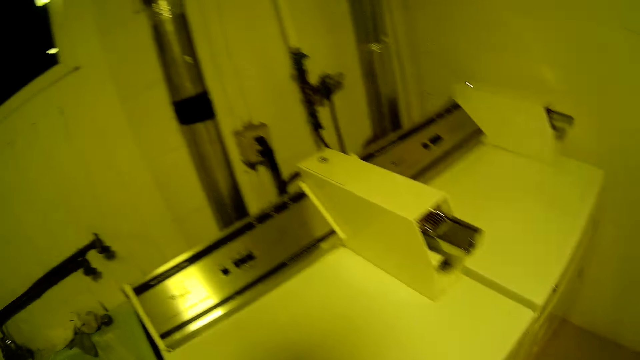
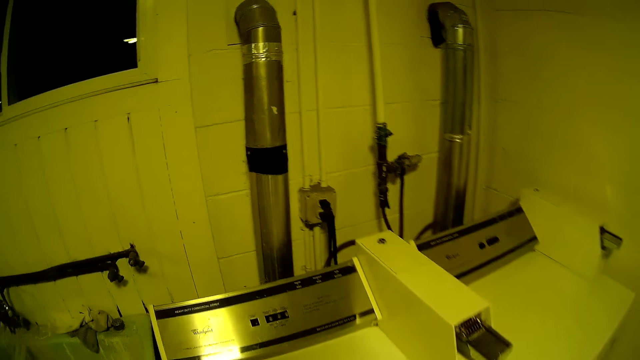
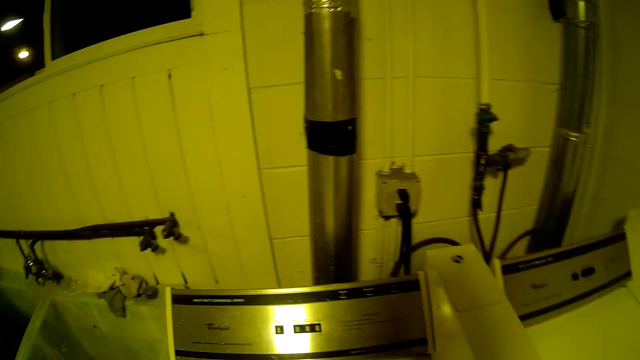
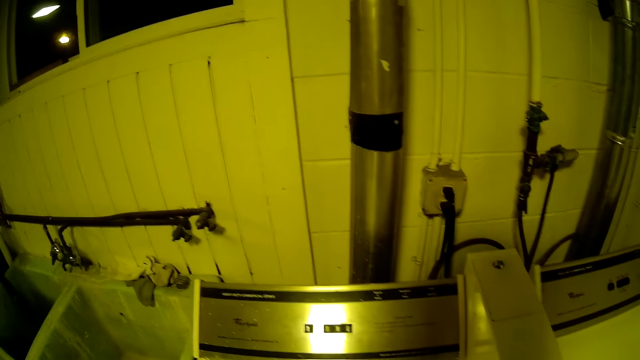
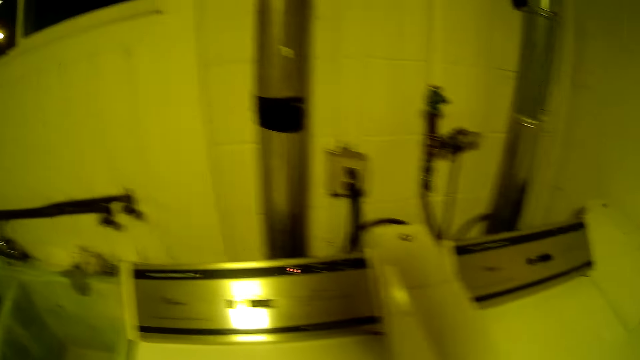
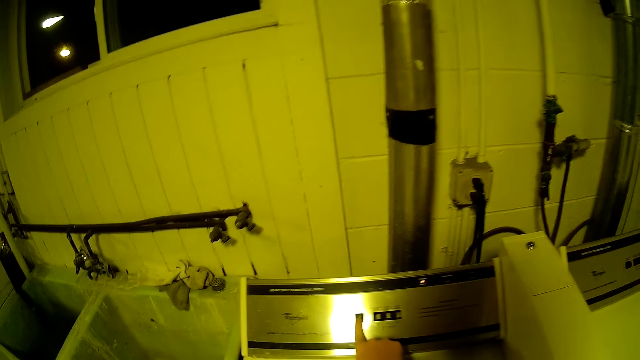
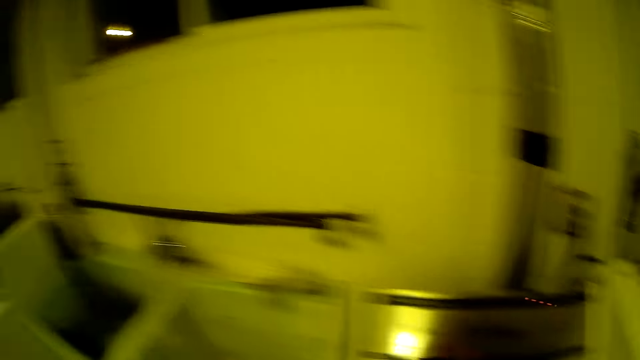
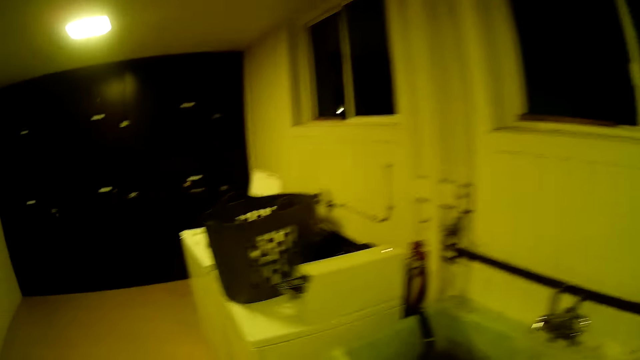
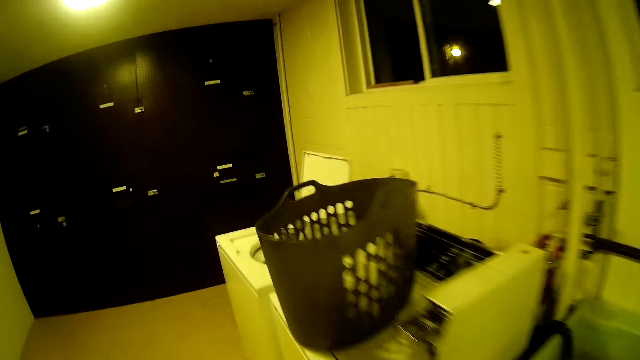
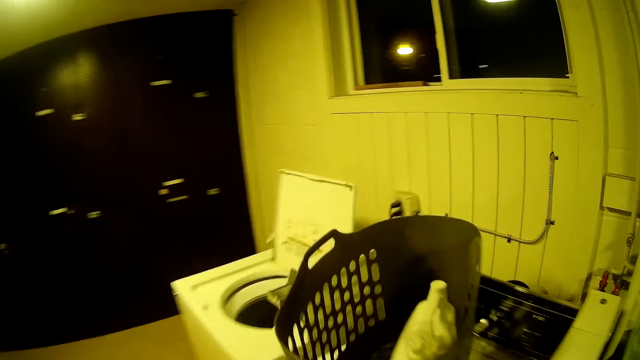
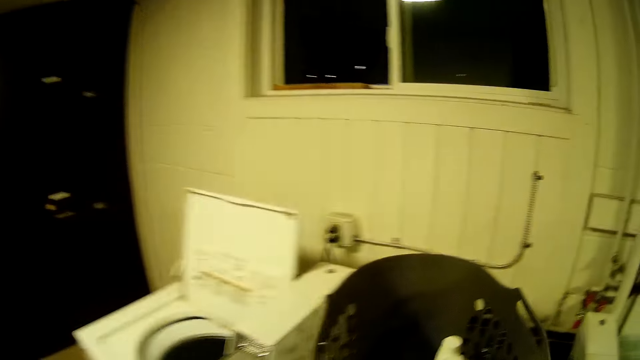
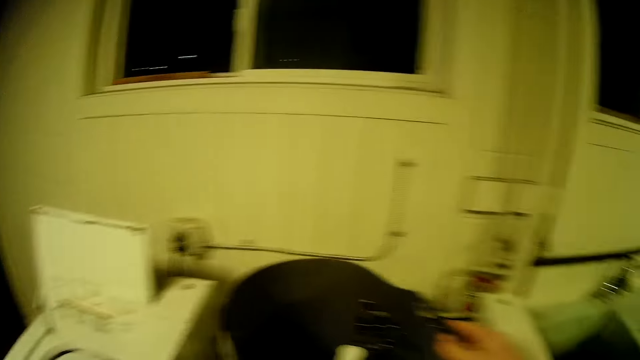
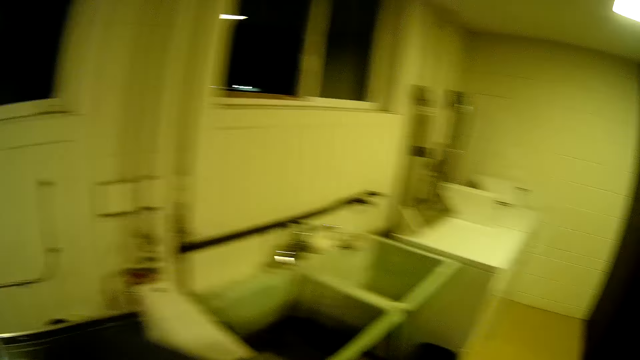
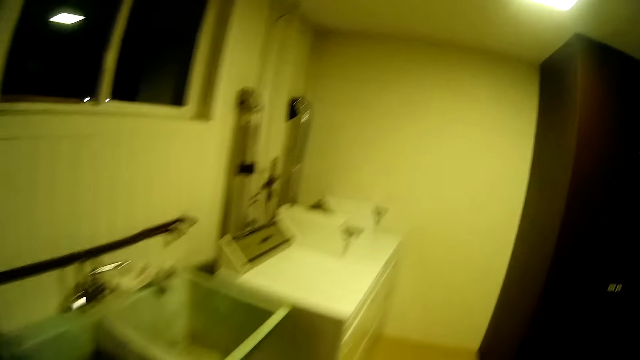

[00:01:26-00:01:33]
The camera wearer operates the first washing machine. They move to the left side of the laundry room. They pick a laundry basket from the top of another dryer.

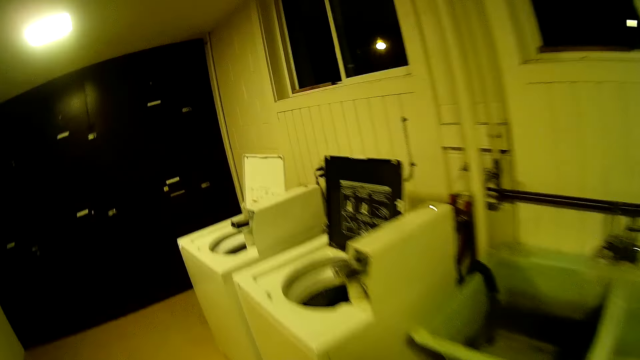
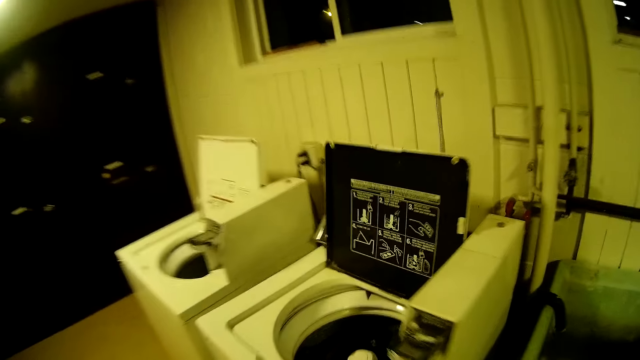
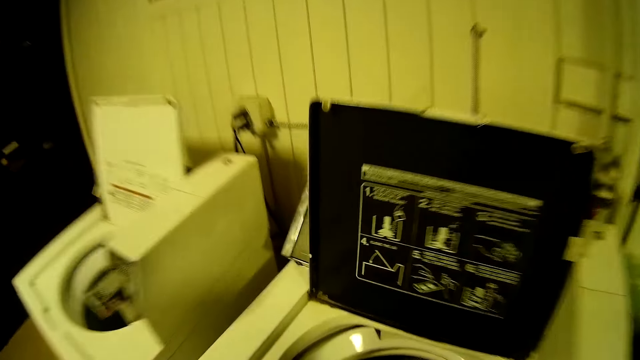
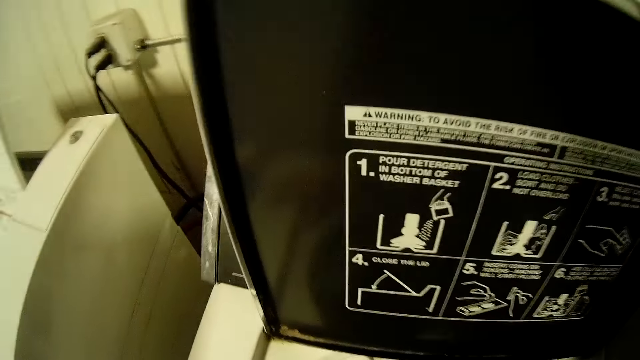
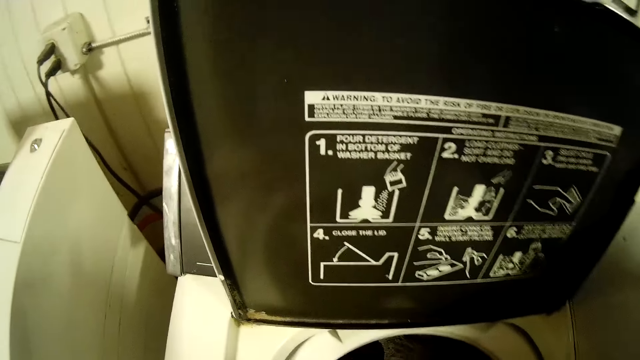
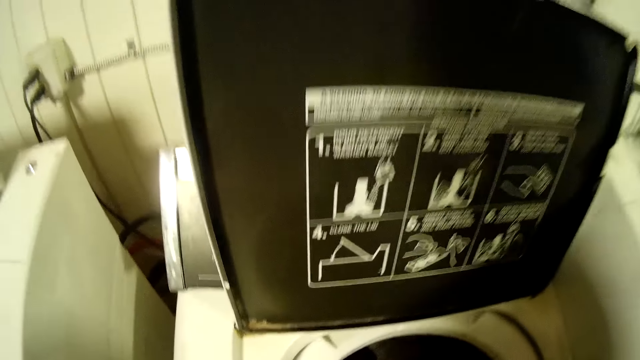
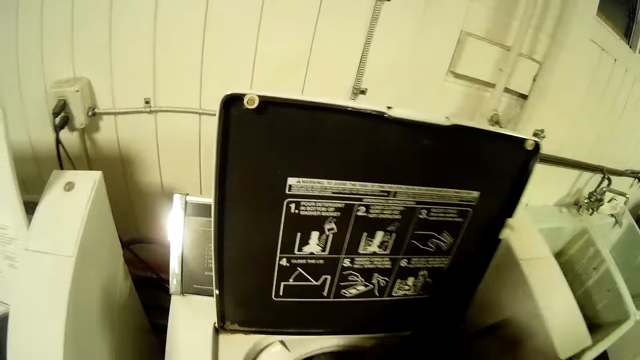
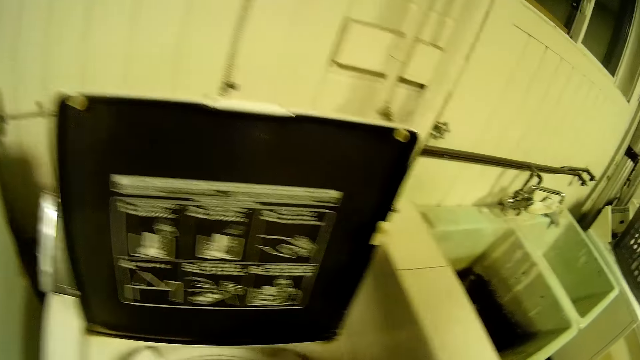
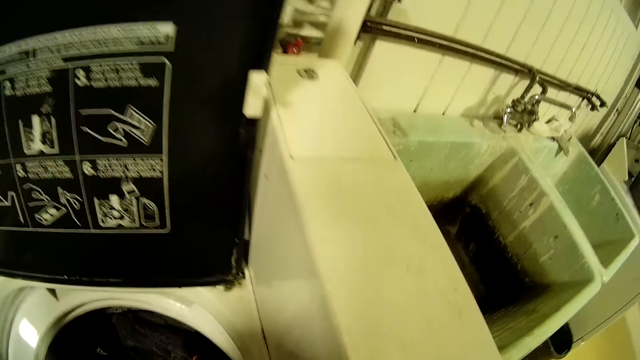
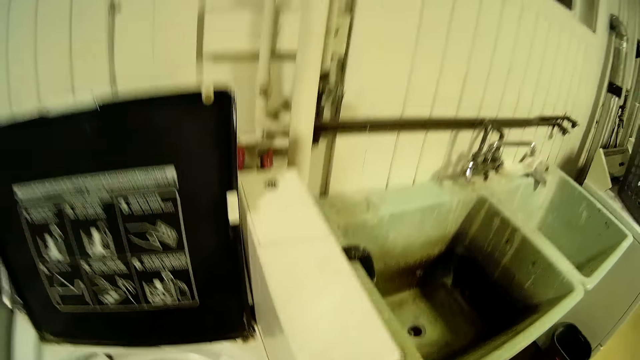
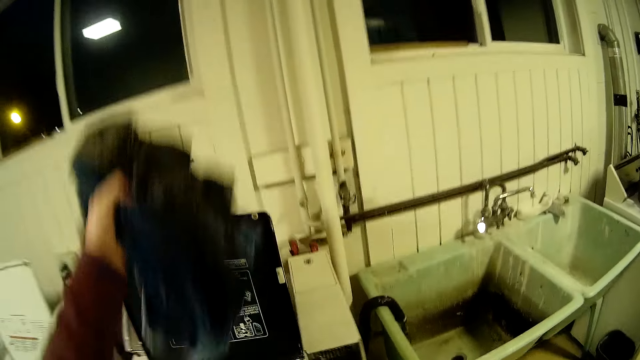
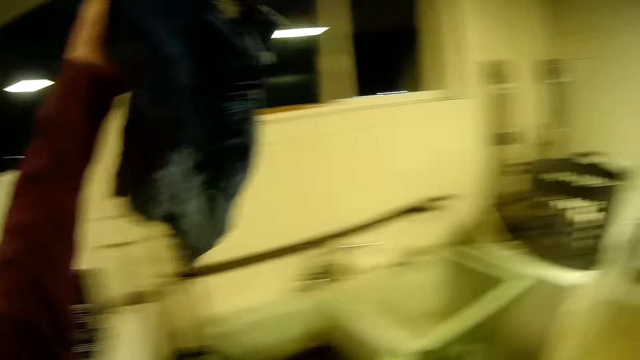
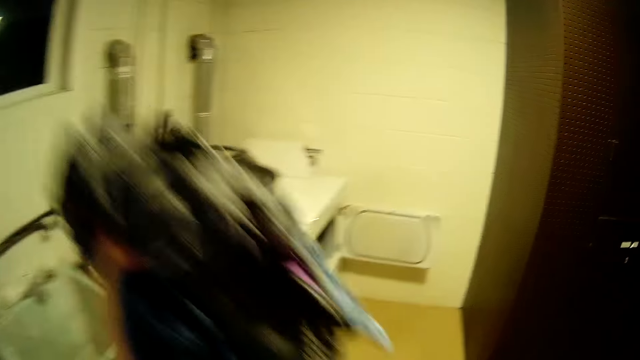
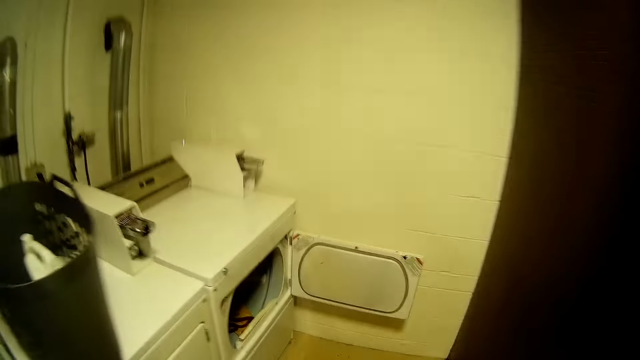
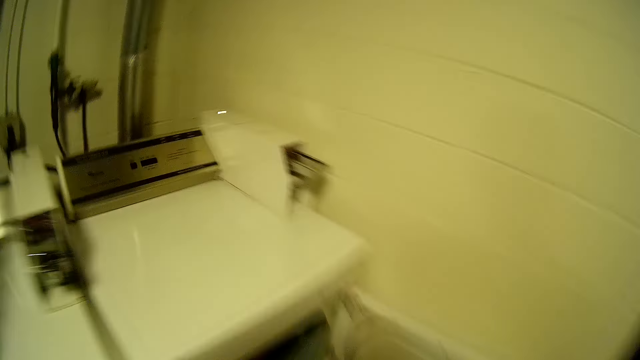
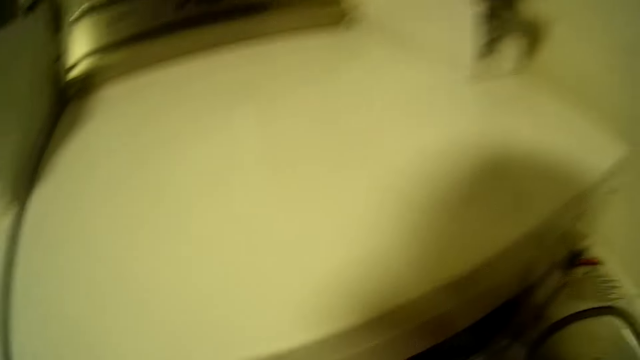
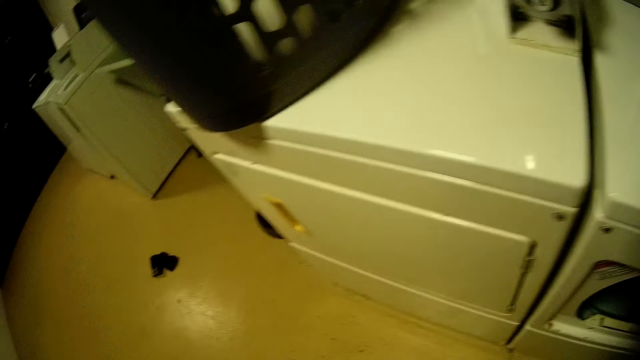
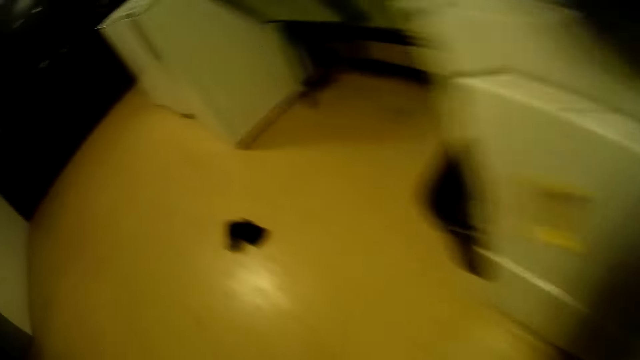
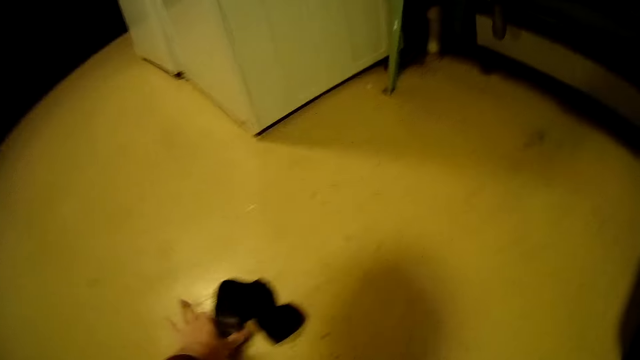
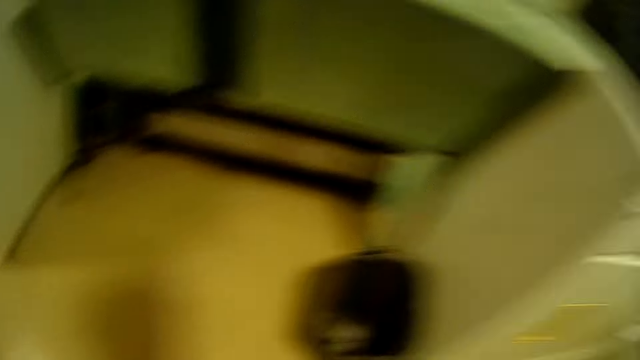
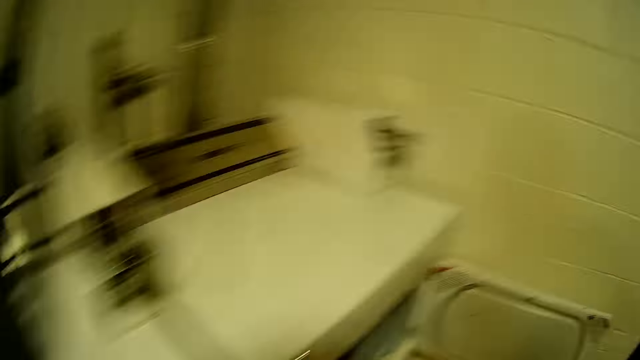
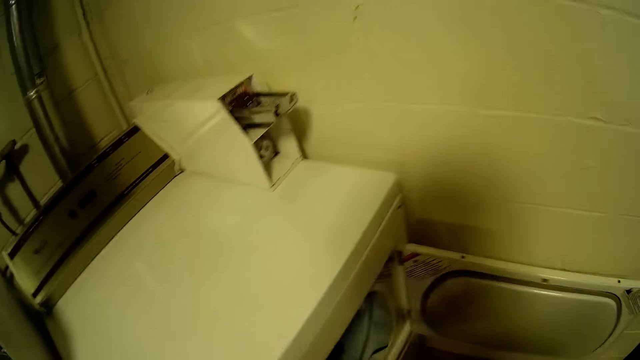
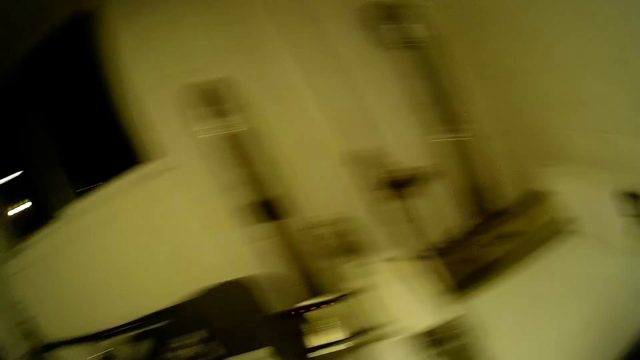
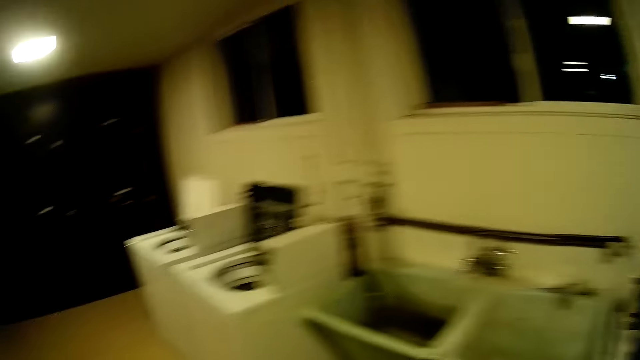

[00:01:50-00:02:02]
The camera wearer moves to the left side of the laundry room. They remove the clothes from the second last washing machine on the left side. They drop the clothes on the floor. They put the pieces of clothes in the second washing machine. They move to the left side of the laundry room. They pick another piece of clothing from the floor. They move to the right side of the laundry room. They put the piece of clothing in the second washing machine.

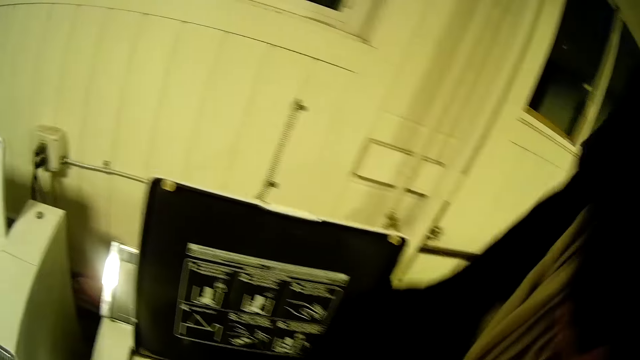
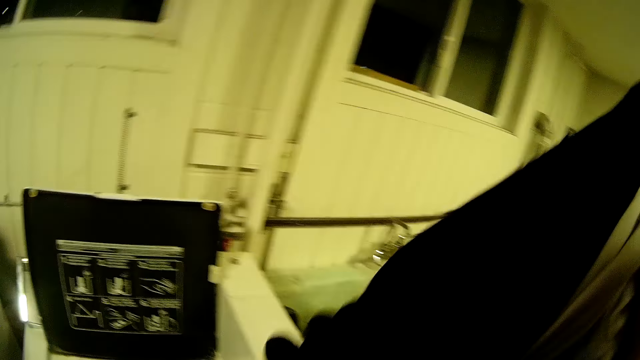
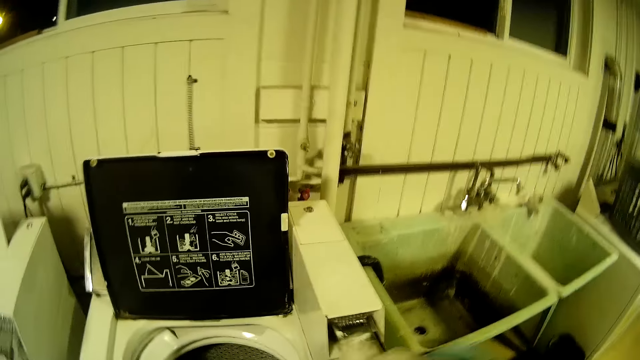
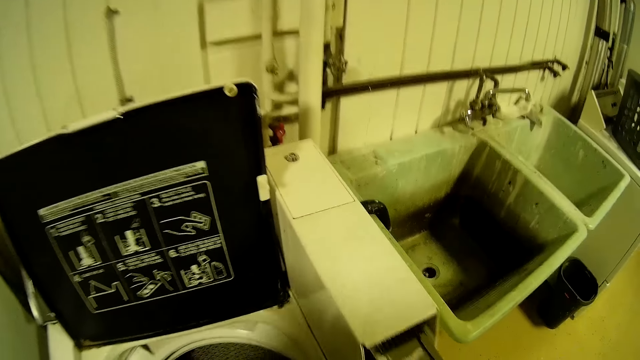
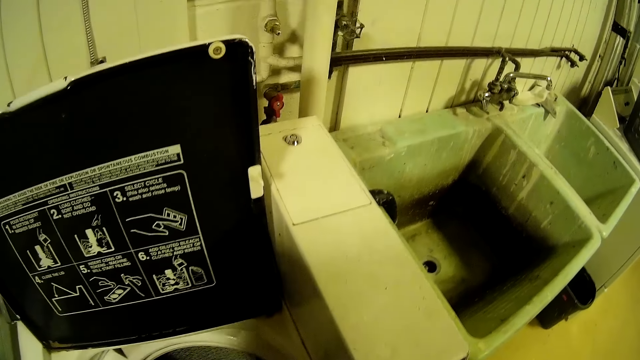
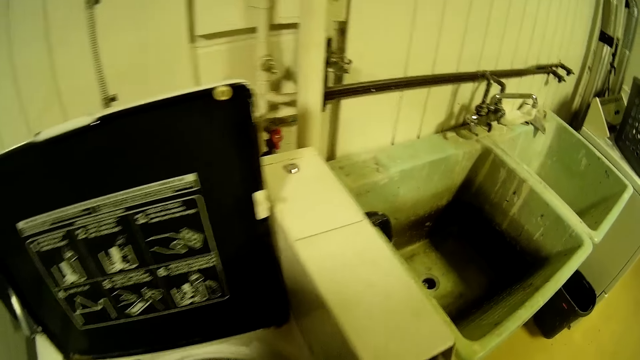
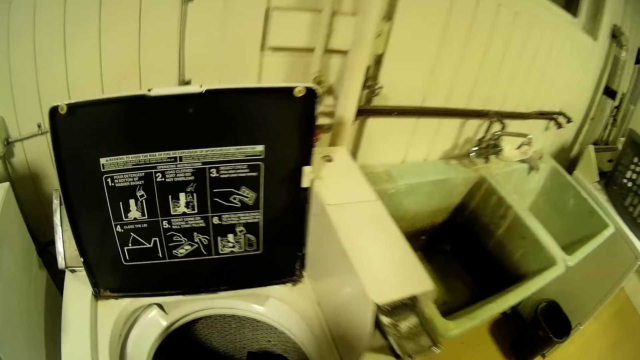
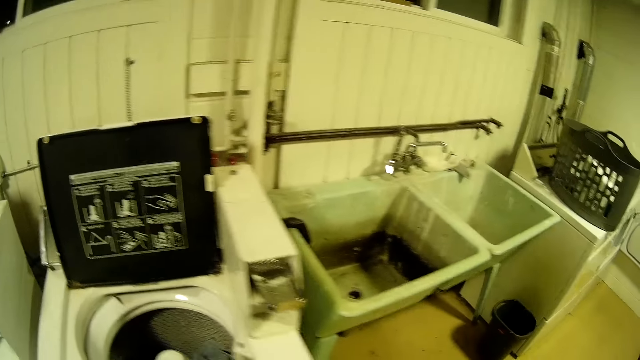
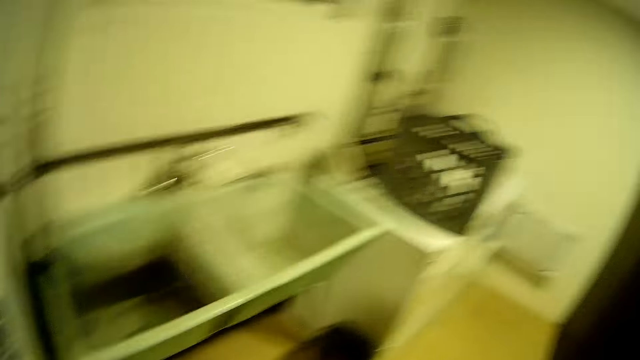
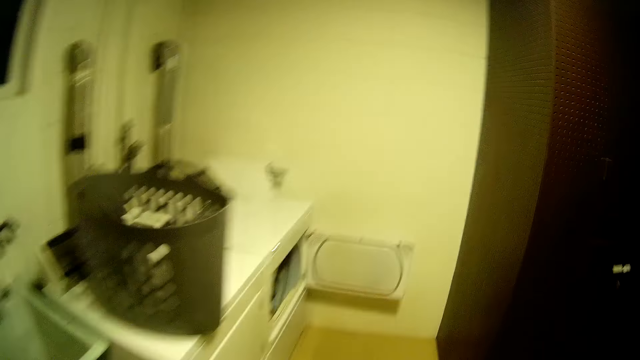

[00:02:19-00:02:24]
The camera wearer removes the clothes from the second last washing machine. They drop the clothes on the floor. They move to the left side of the laundry room.
